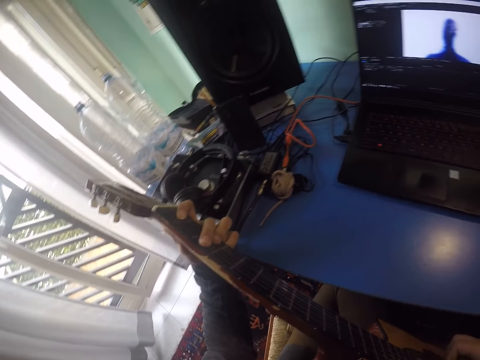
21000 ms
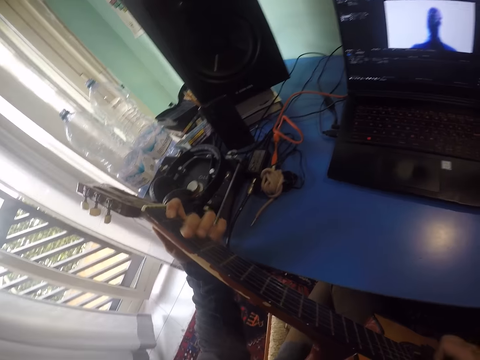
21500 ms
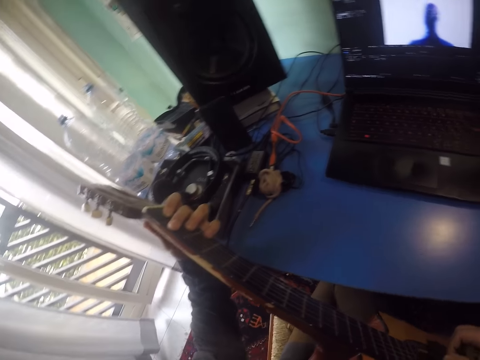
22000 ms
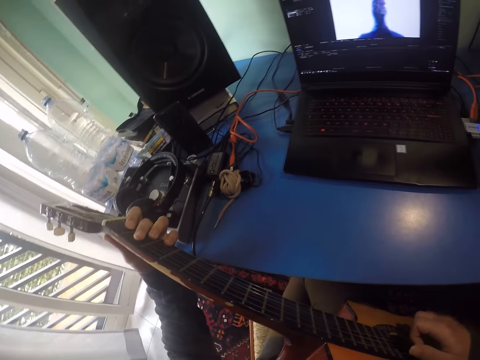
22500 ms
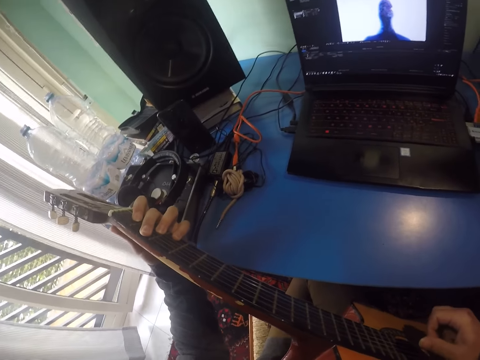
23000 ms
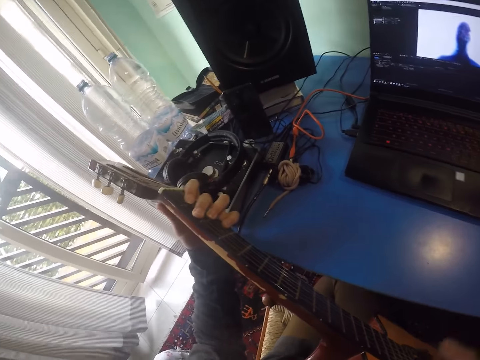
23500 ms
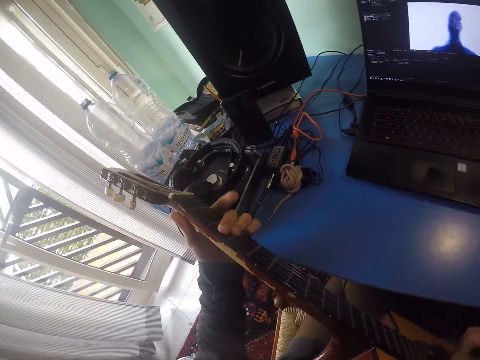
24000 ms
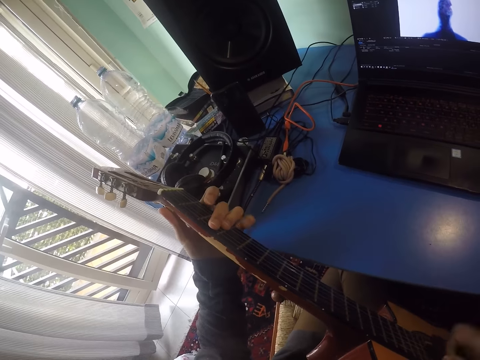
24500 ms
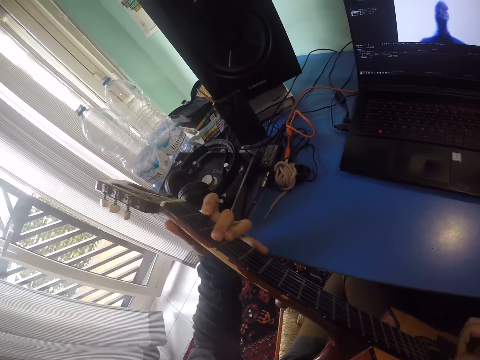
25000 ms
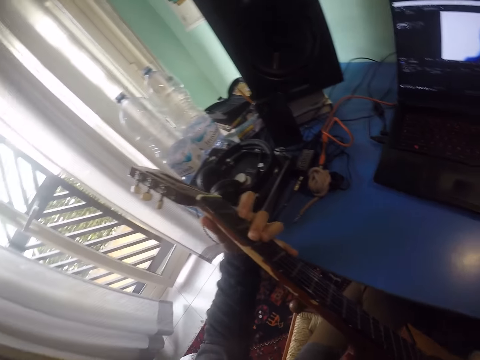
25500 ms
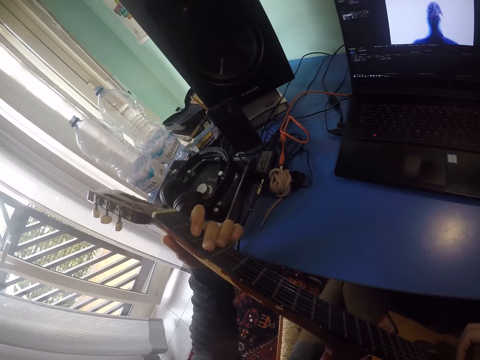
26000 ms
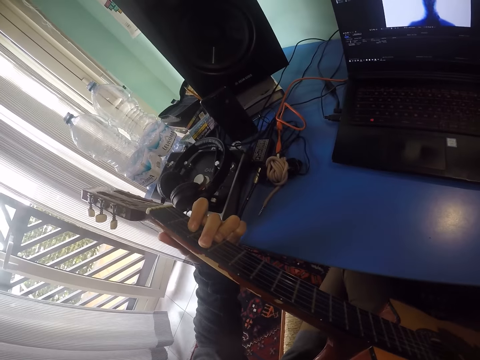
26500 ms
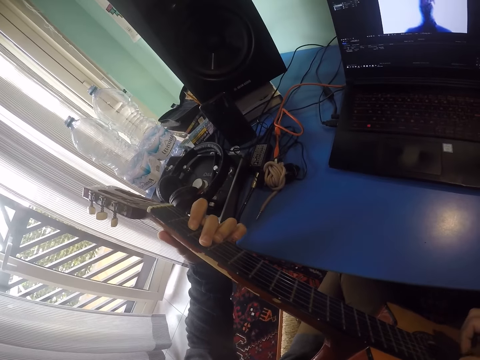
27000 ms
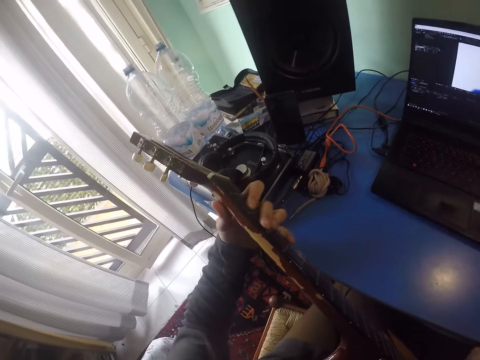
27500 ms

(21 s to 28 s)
The camera wearer plays guitar.

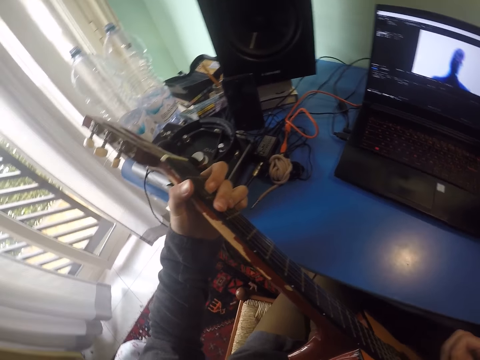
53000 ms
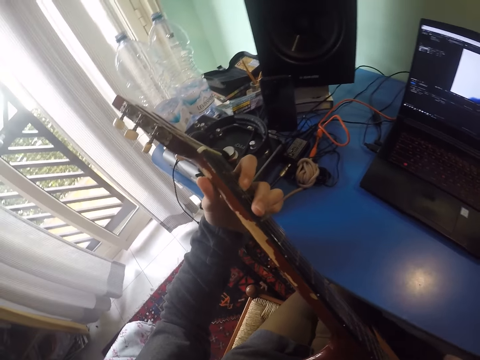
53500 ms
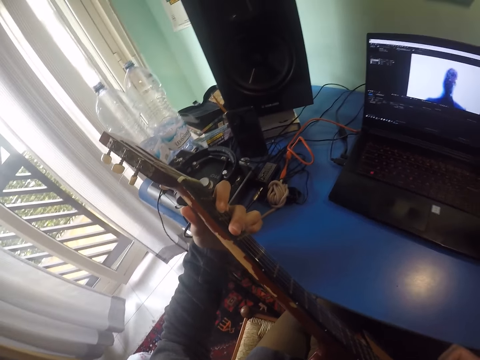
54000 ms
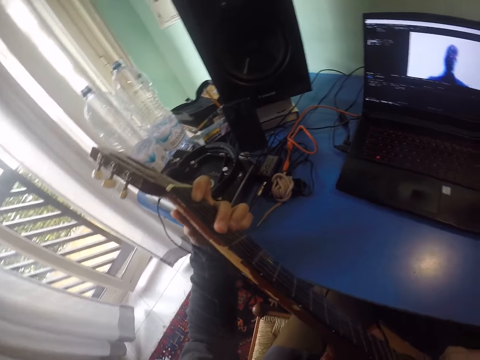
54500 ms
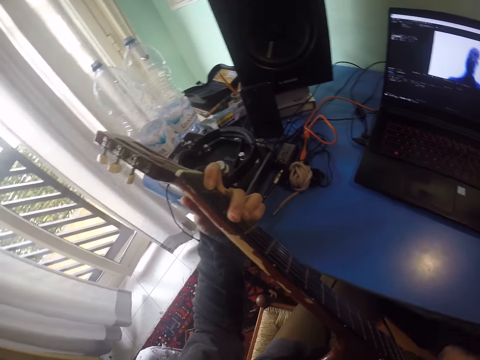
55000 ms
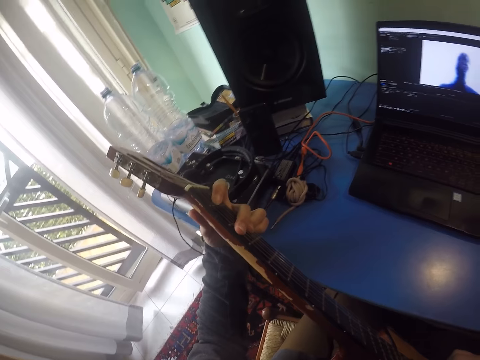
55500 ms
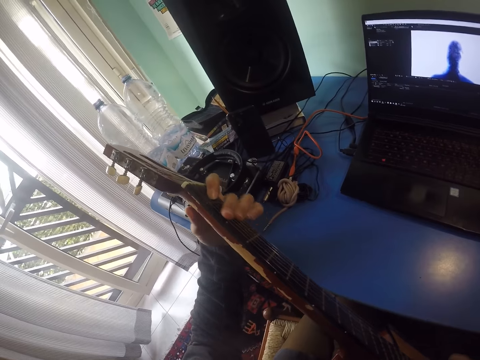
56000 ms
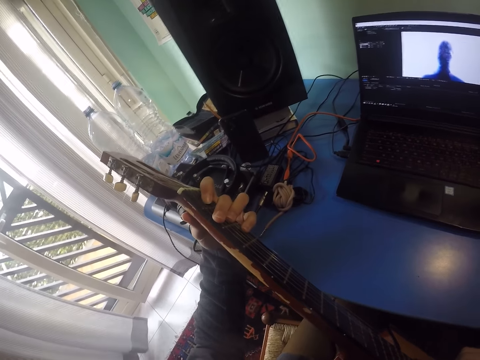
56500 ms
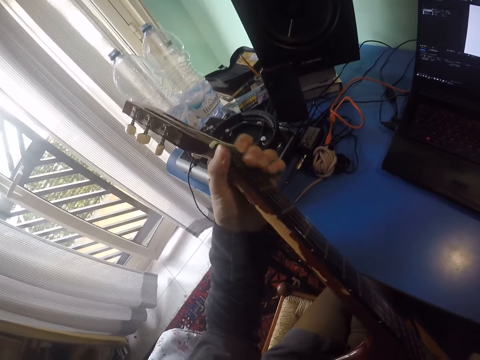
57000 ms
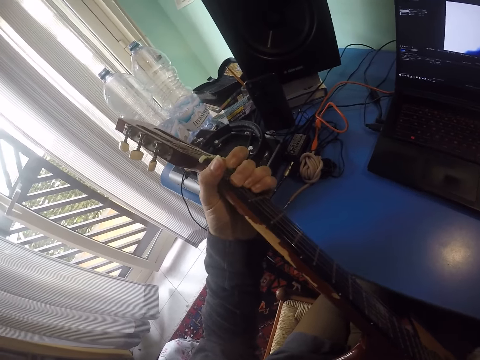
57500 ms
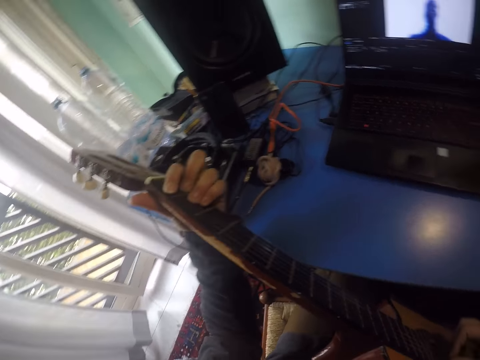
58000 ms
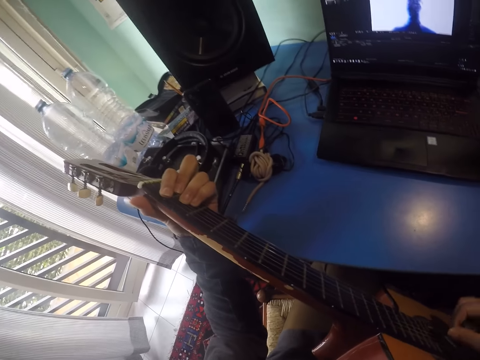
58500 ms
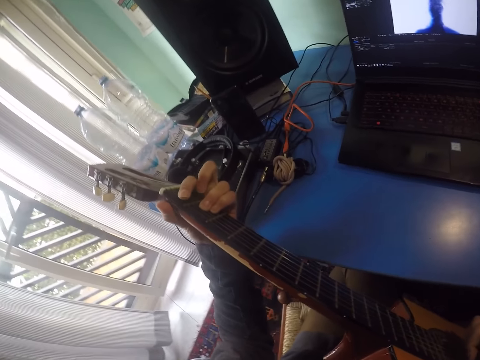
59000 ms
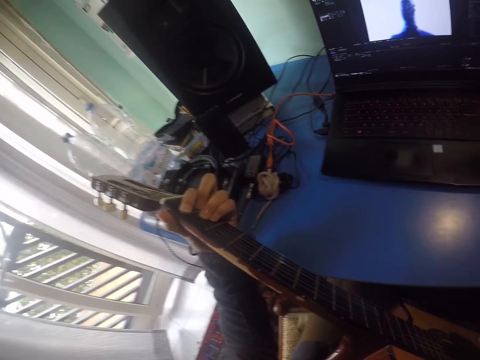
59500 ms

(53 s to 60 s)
The camera wearer plays guitar.

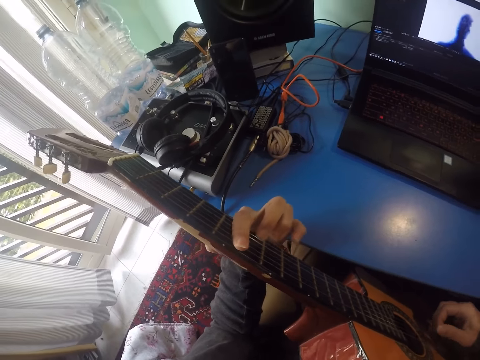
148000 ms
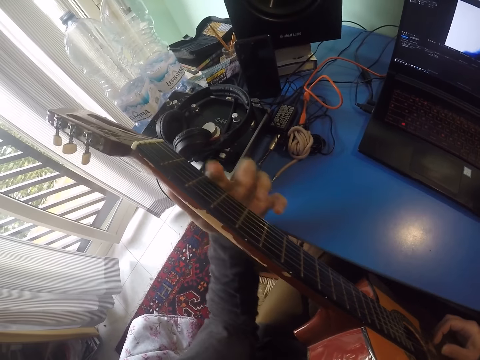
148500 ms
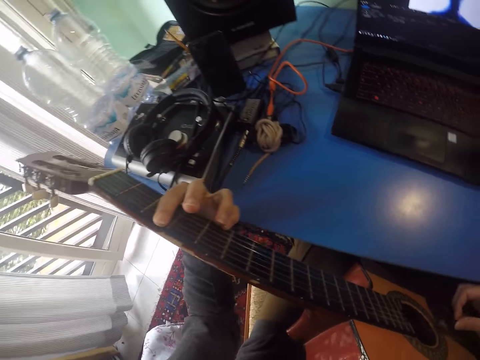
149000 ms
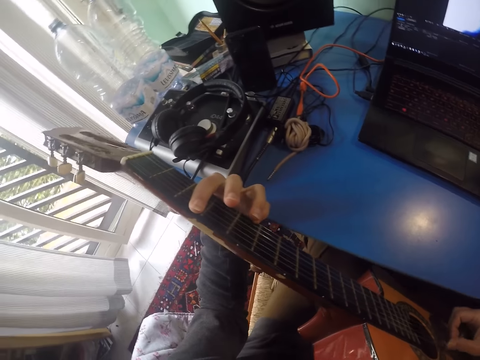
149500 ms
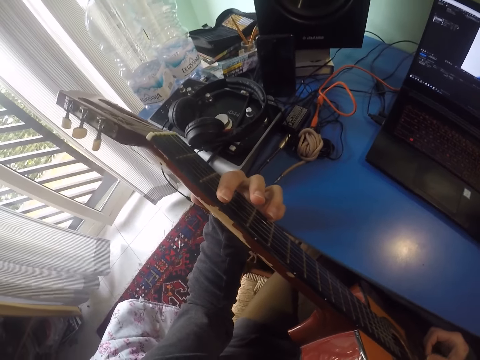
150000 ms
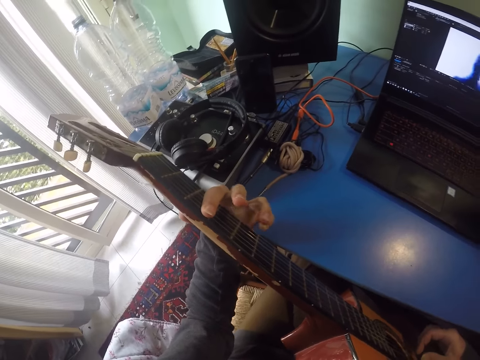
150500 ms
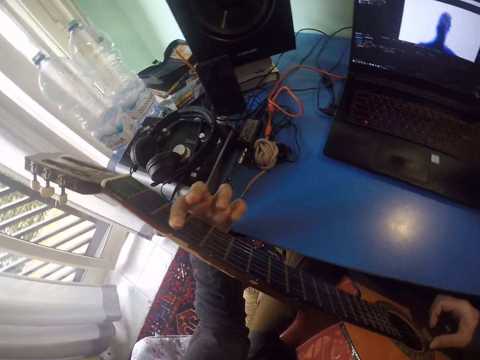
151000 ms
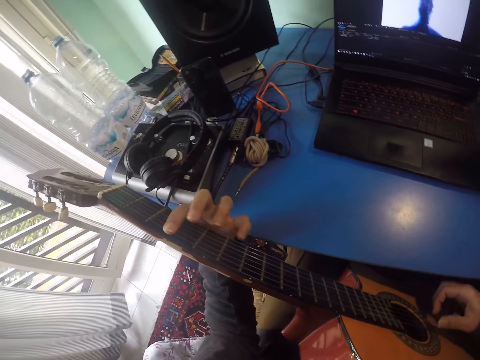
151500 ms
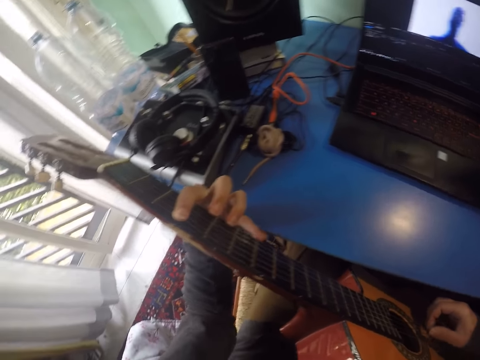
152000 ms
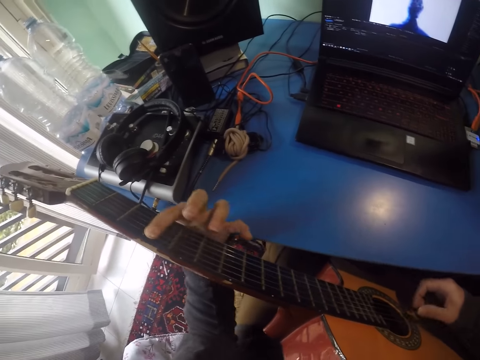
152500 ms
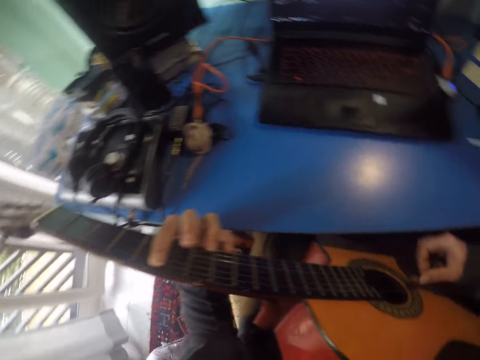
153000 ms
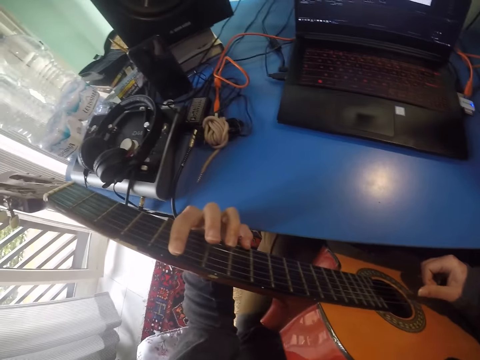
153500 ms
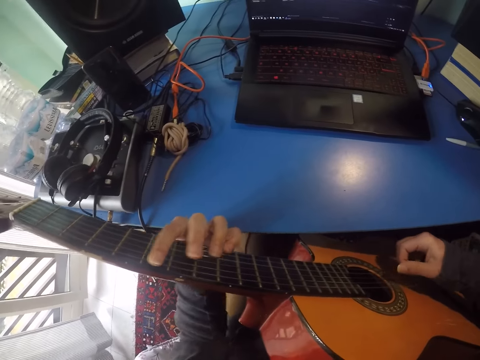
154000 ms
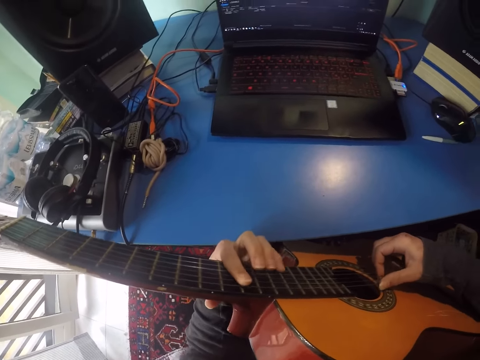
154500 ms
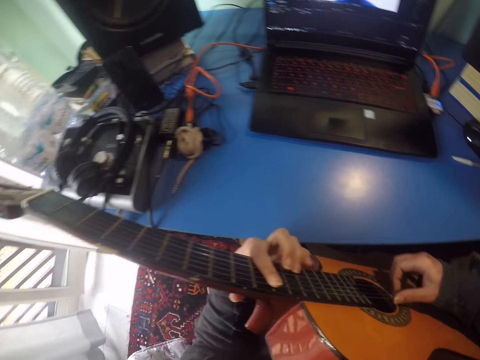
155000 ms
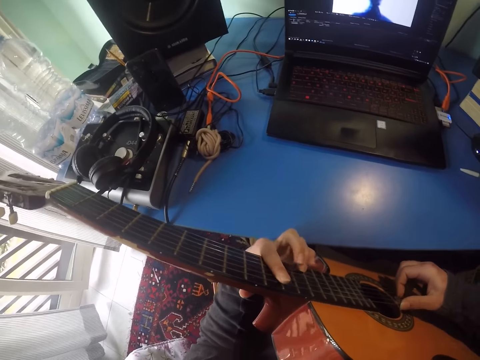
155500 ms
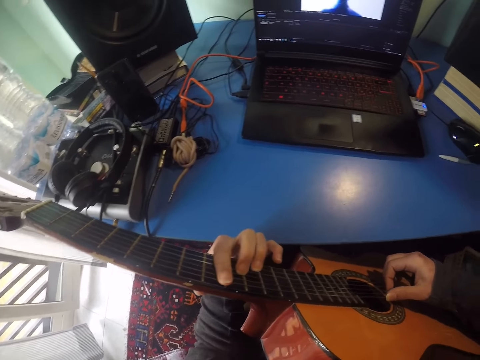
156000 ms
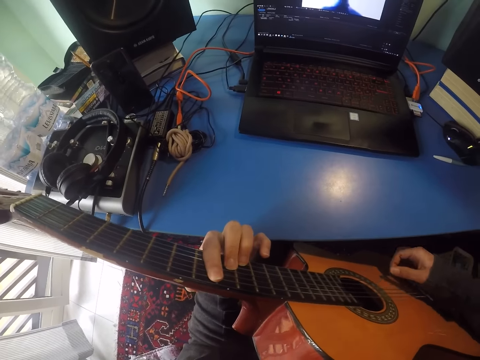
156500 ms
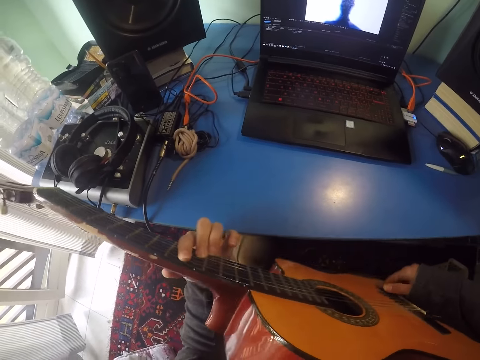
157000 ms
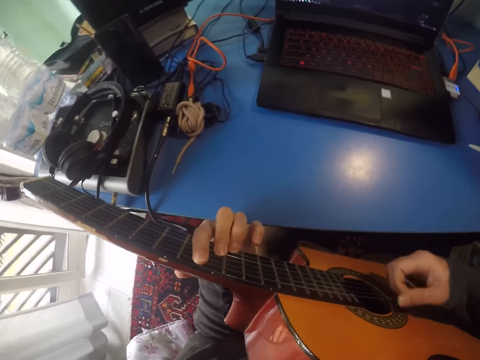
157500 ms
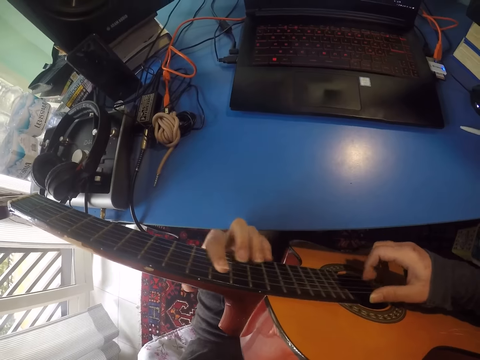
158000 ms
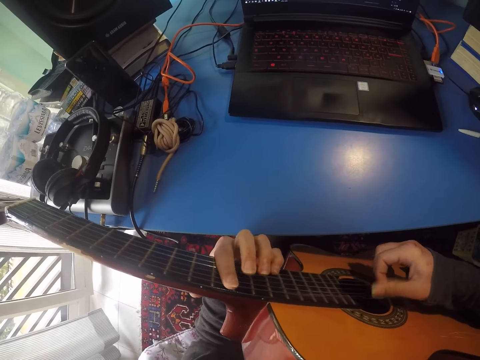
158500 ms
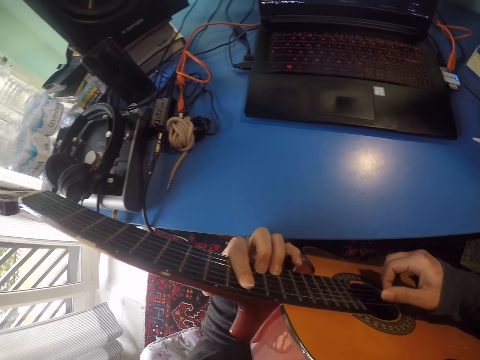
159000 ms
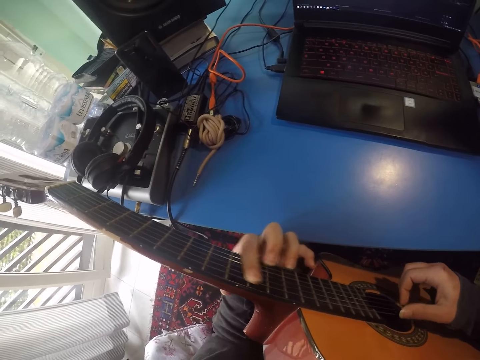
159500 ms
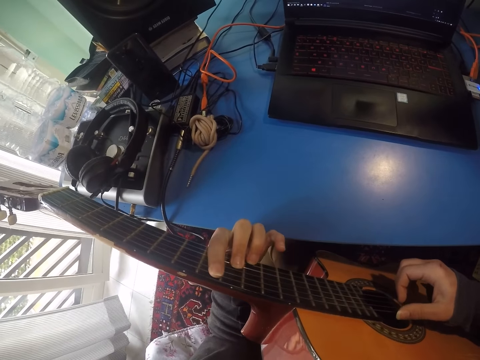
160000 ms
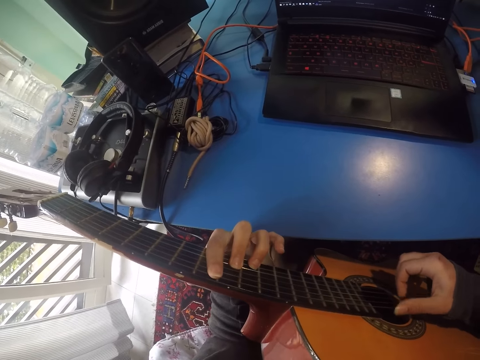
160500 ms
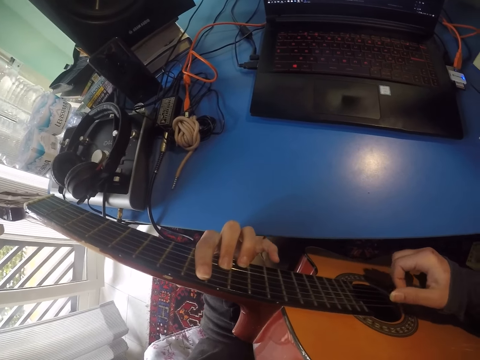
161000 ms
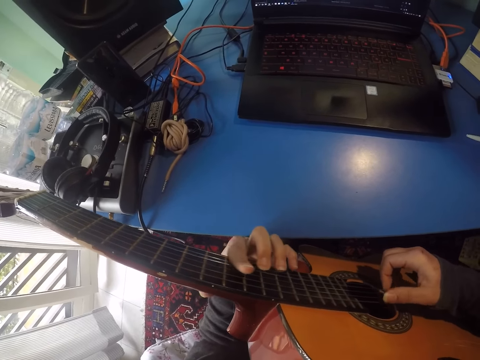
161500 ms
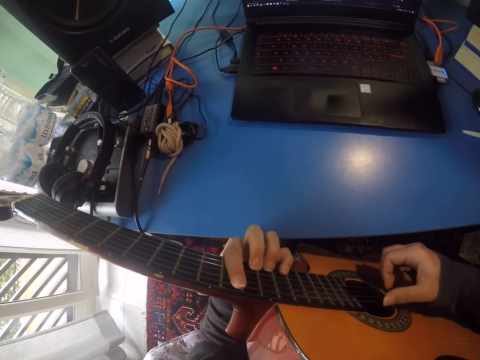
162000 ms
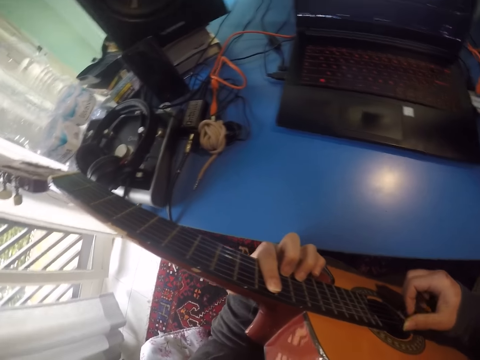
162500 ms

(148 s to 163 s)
The camera wearer plays guitar. They move the guitar. They play the guitar.
